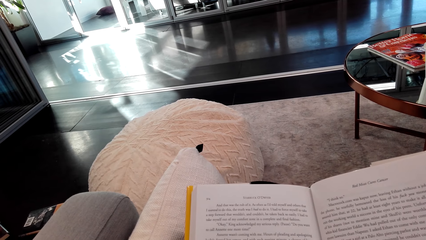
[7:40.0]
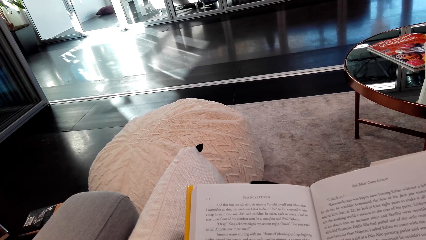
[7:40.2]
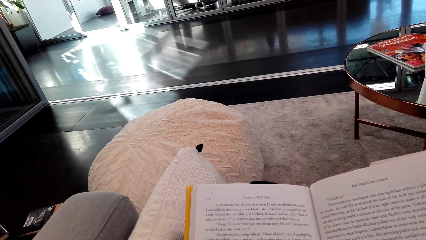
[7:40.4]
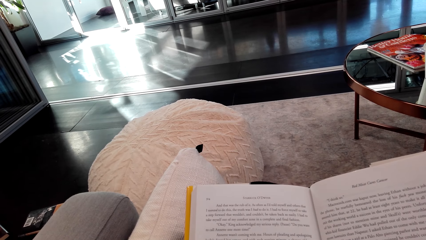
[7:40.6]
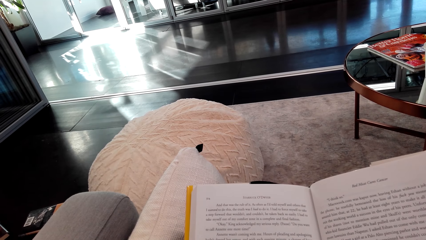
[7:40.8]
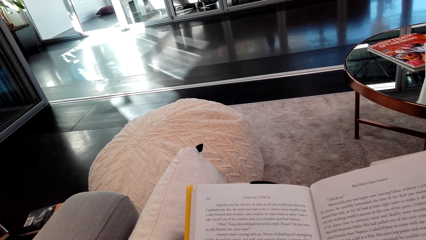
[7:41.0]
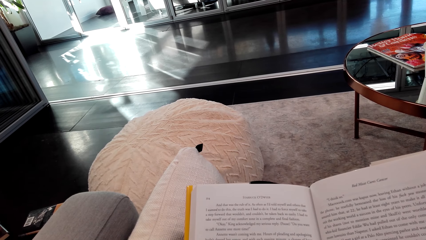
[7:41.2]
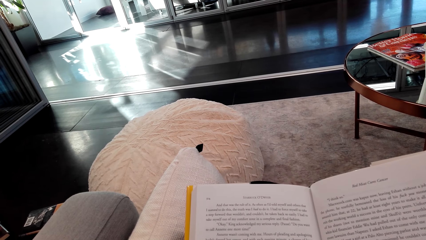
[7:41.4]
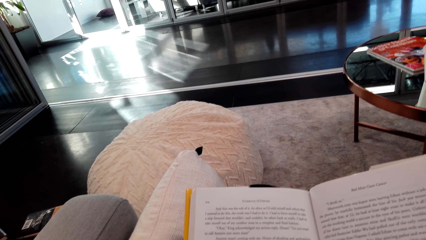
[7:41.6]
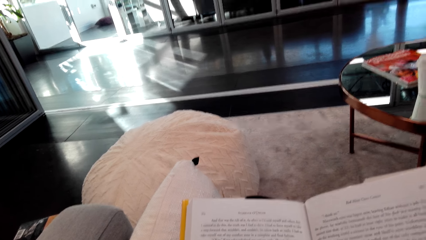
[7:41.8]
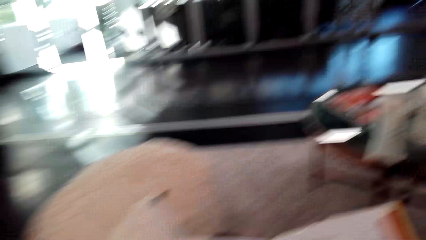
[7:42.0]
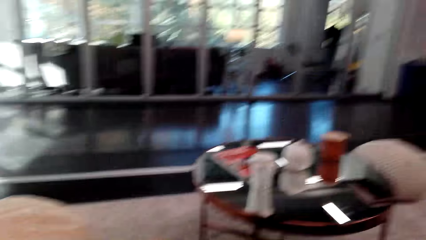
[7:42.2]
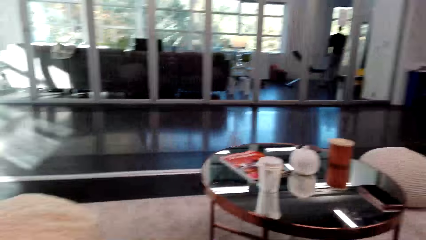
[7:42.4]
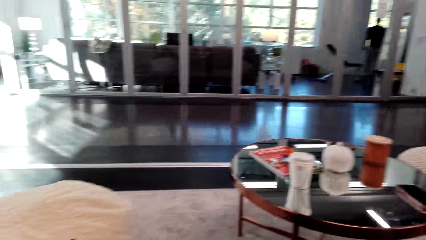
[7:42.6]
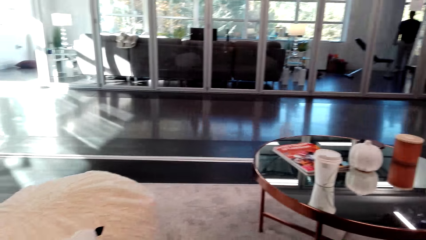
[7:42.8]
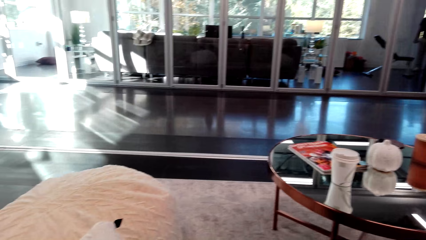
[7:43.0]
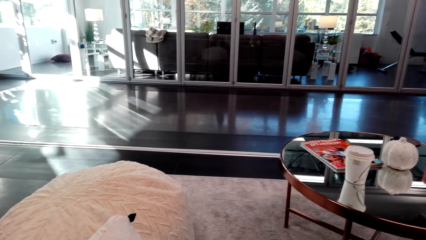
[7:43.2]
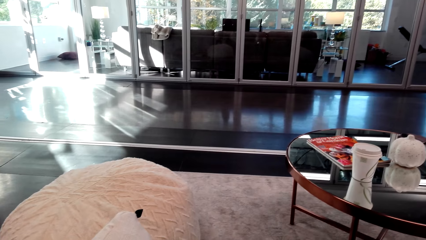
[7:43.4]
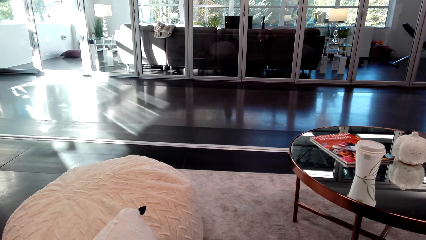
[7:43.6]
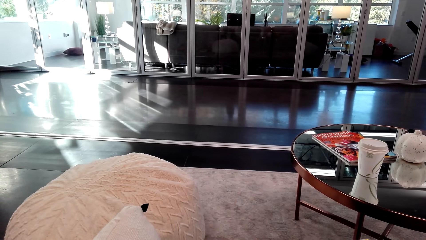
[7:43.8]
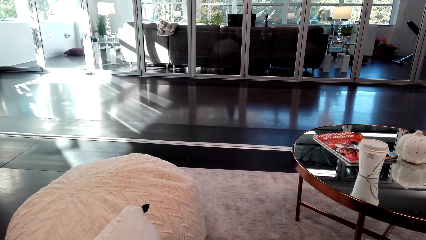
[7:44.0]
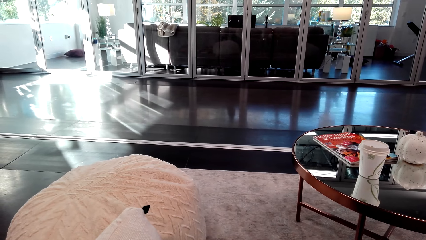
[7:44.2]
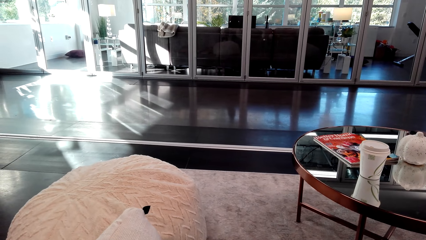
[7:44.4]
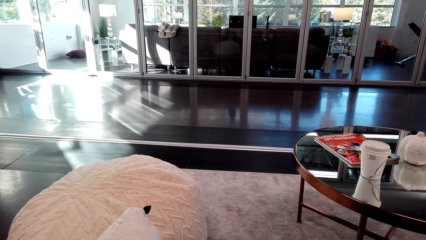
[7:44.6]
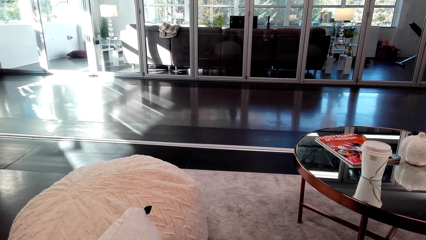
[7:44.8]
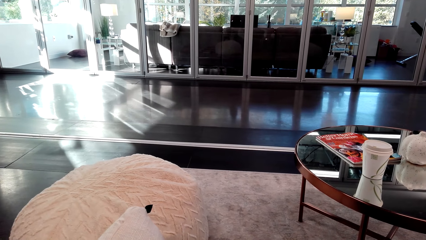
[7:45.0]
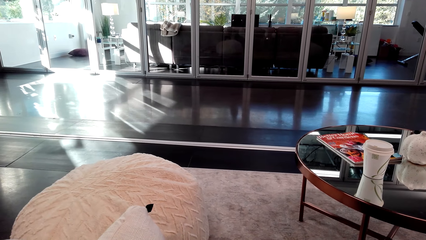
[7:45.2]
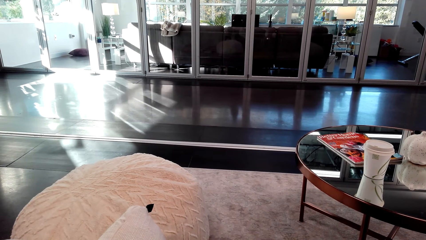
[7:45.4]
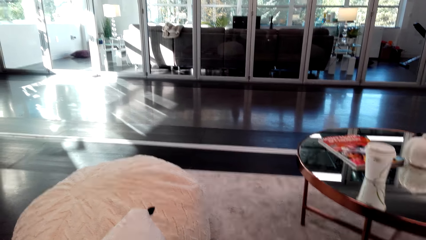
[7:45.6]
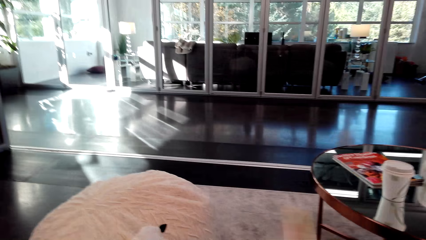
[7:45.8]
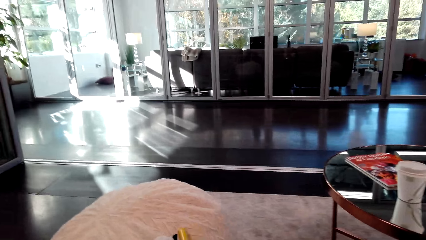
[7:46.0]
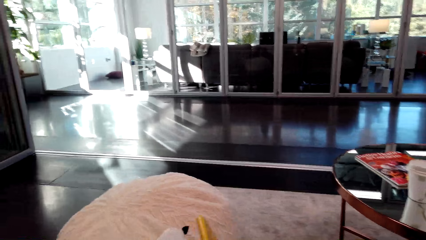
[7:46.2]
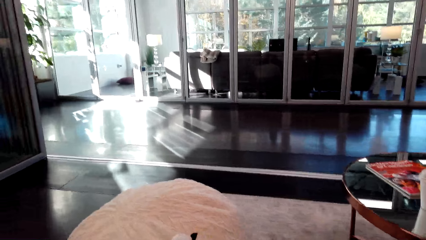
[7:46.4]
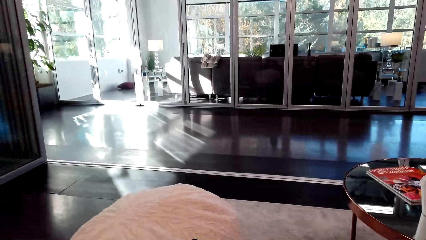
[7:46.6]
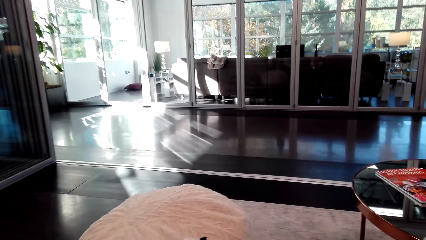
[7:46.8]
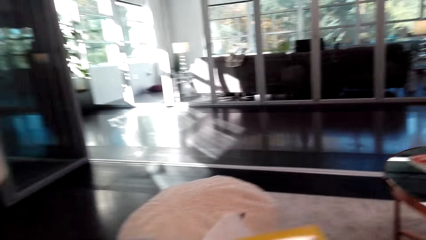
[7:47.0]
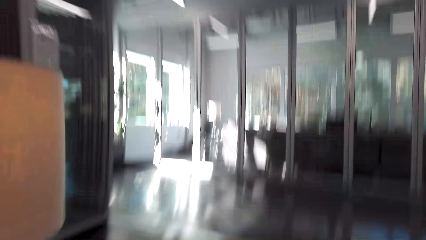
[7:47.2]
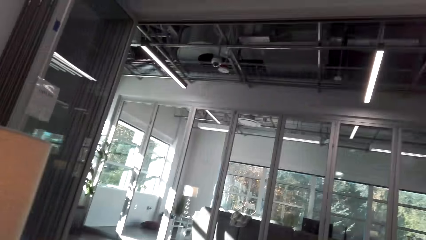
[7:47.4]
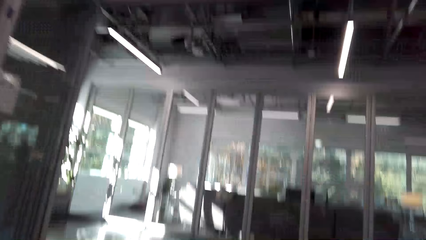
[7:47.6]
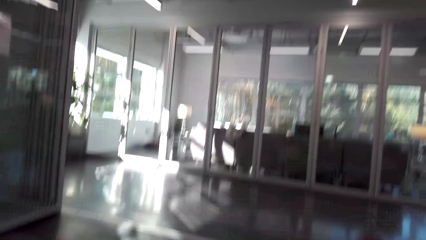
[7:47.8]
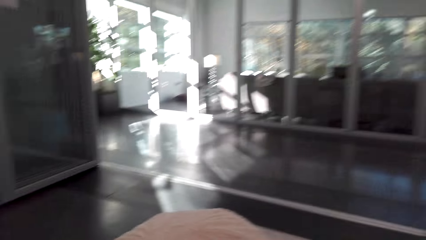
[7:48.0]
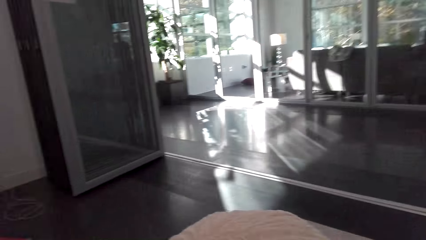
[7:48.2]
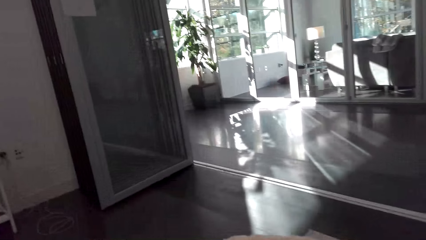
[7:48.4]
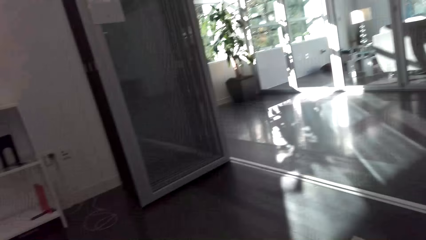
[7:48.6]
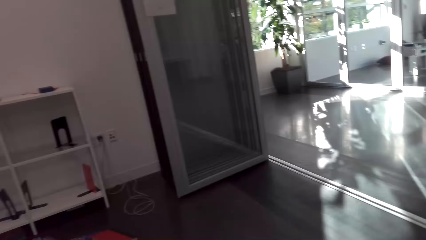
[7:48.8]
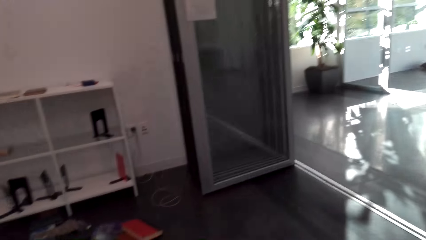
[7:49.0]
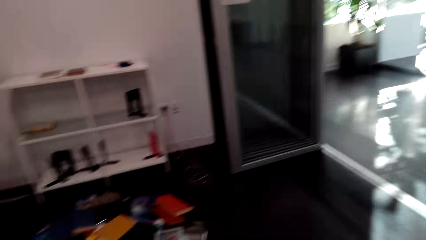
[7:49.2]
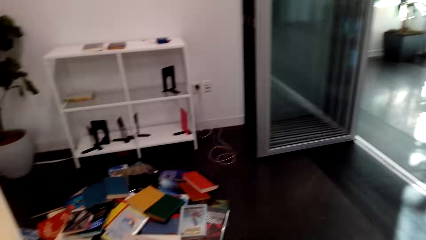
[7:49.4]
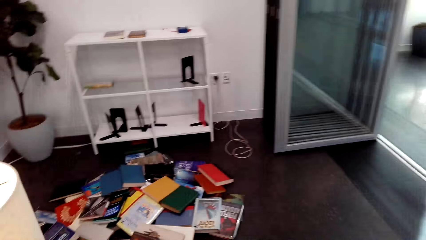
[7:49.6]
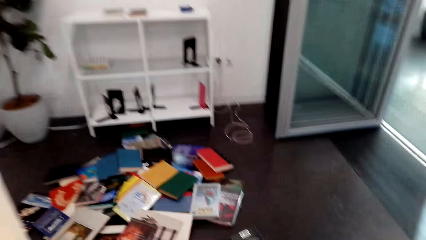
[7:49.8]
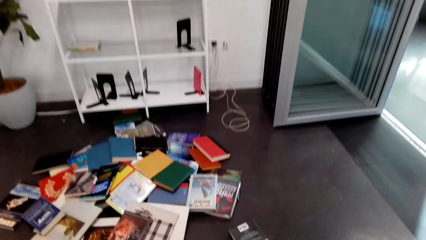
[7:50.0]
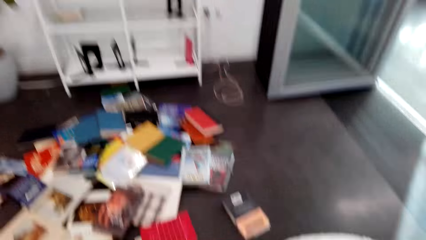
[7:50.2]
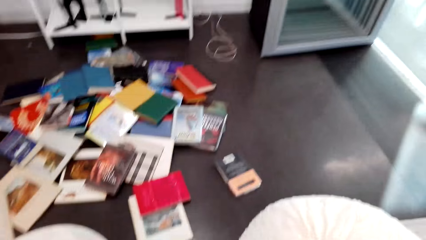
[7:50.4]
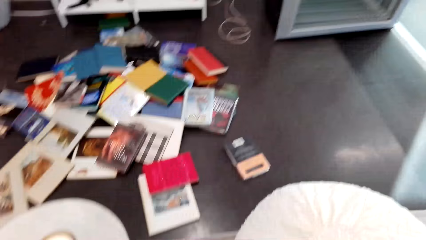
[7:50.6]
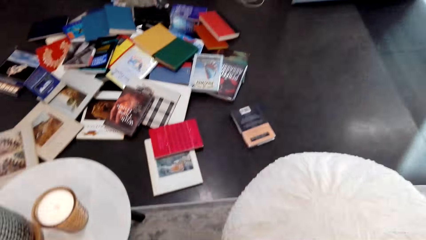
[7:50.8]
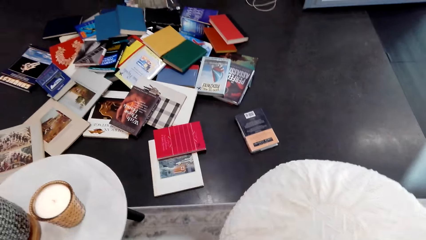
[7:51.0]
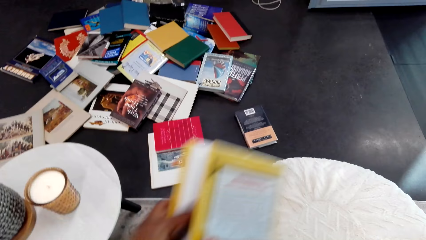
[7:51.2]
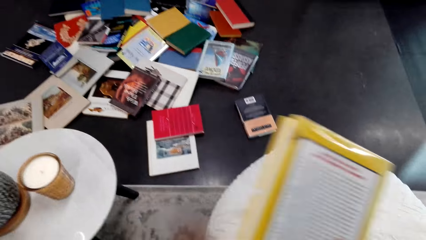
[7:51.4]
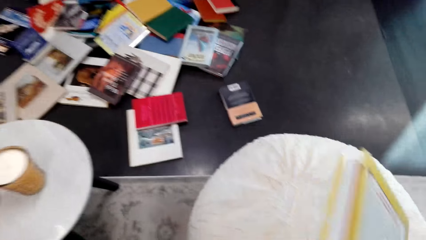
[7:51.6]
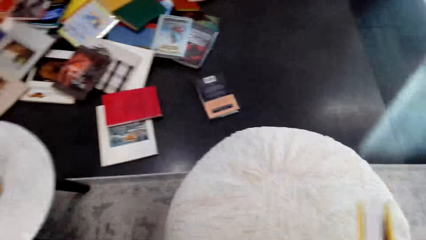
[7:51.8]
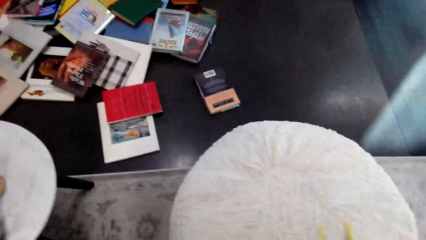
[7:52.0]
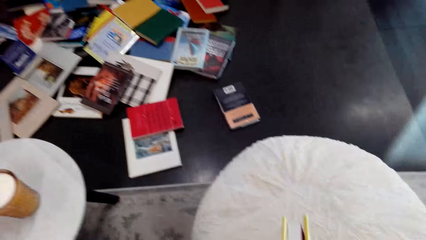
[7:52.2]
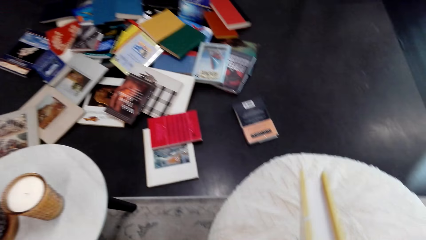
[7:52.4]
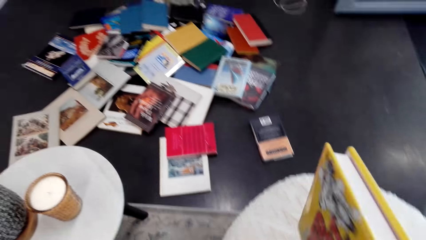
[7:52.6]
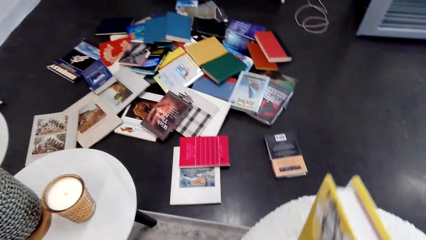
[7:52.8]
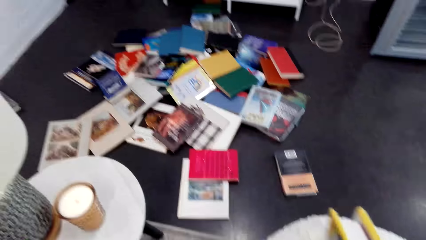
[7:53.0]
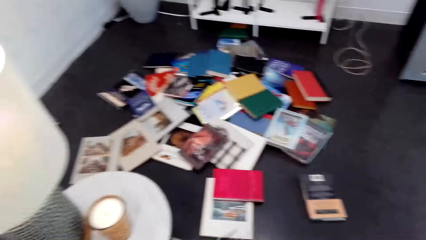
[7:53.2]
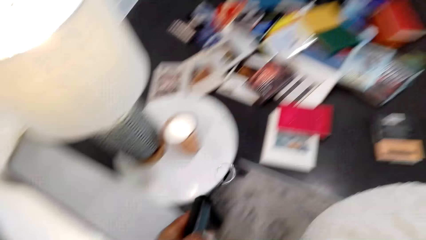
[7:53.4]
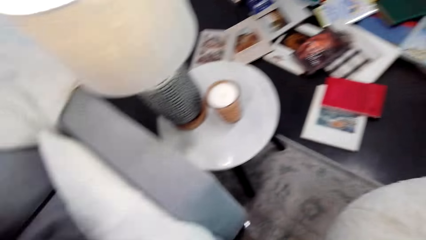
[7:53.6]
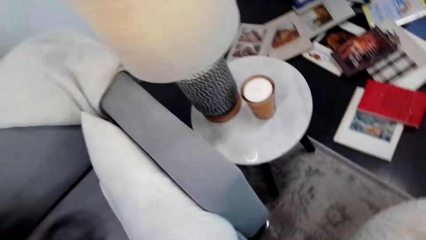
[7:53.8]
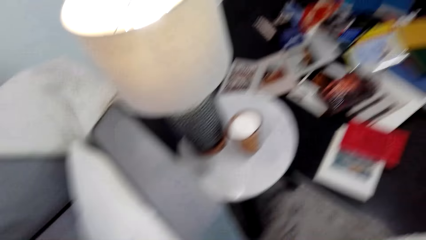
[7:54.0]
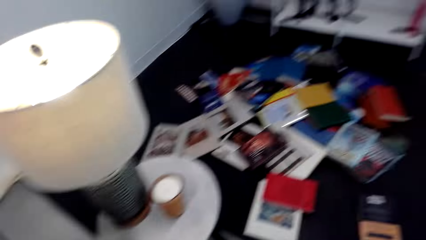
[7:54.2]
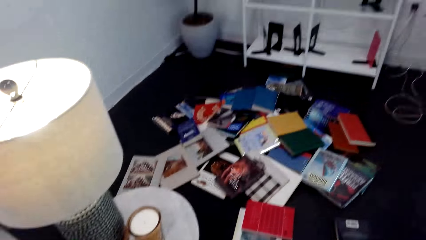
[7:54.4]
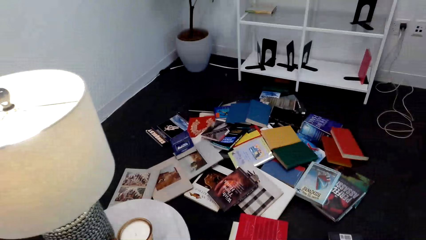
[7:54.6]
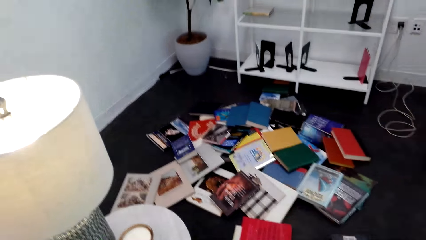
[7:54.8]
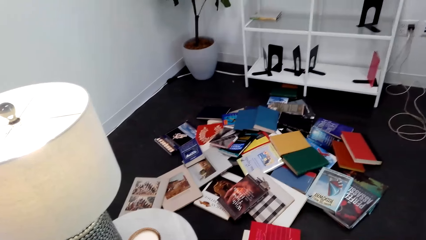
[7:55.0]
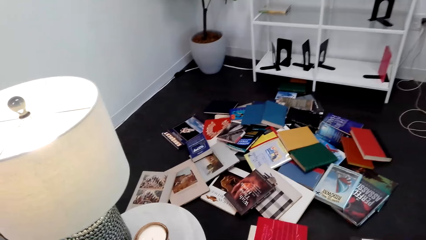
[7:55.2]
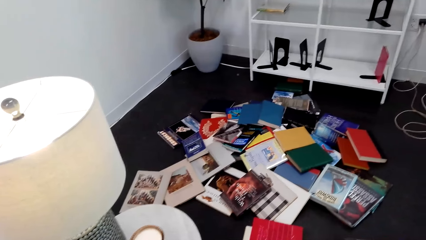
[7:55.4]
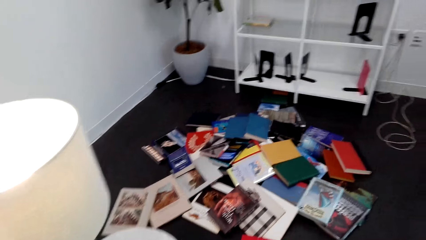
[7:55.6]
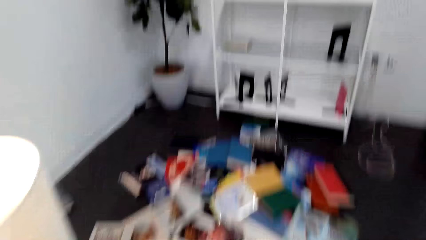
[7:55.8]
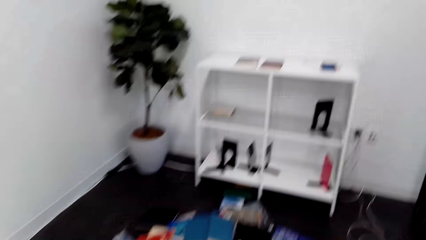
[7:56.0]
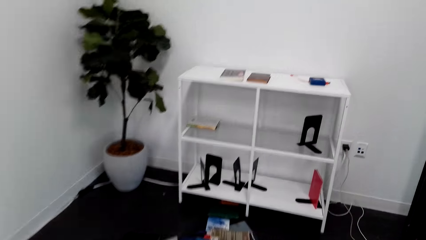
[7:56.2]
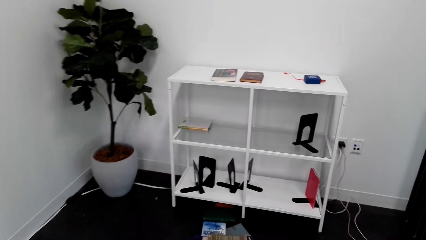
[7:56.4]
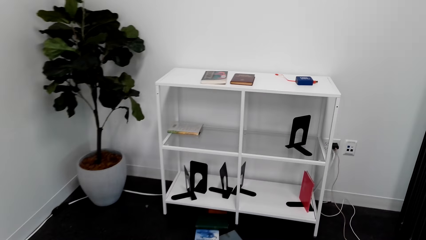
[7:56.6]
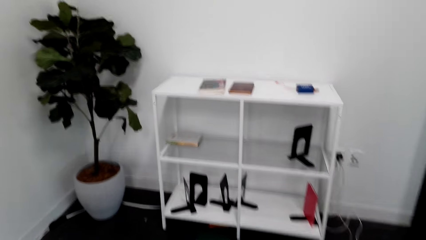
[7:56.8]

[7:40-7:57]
The camera wearer looks around a room. She looks around the room again. She adjusts a book on her lap. She looks around the room.
